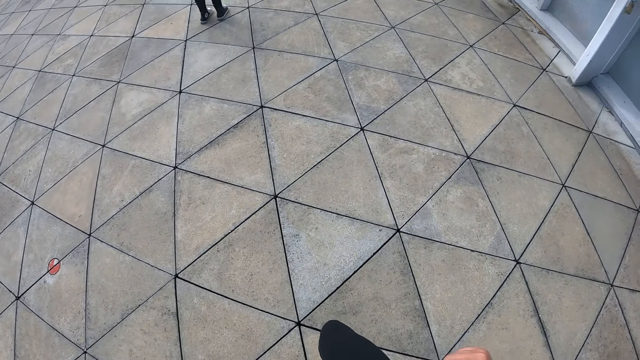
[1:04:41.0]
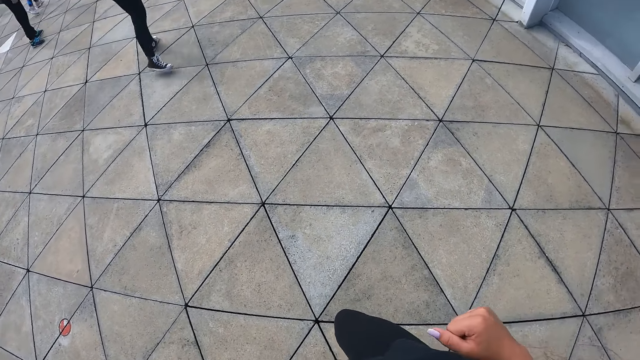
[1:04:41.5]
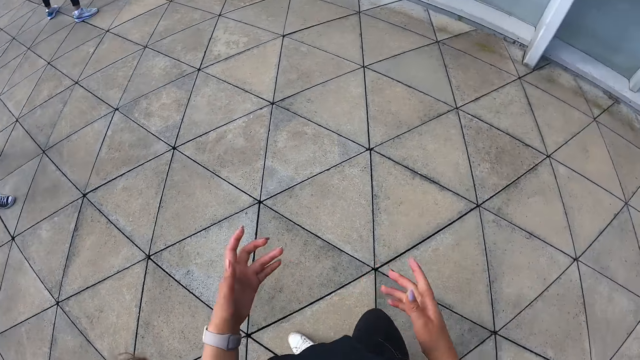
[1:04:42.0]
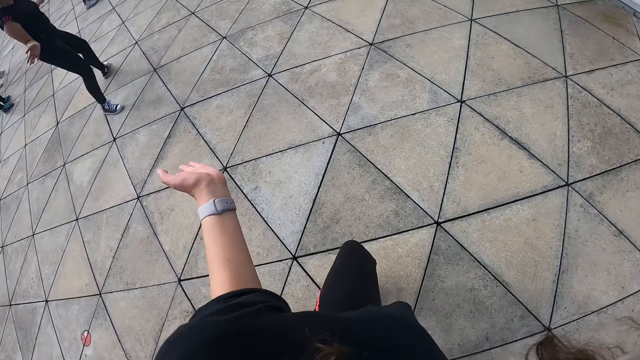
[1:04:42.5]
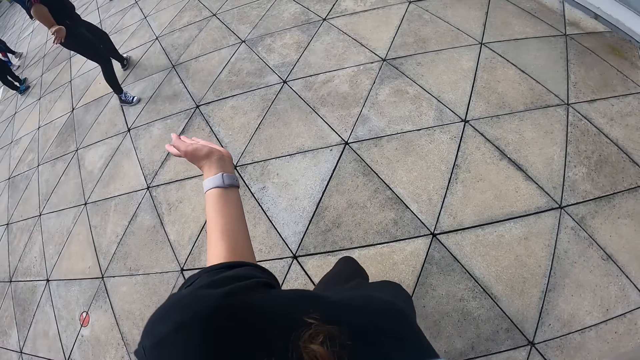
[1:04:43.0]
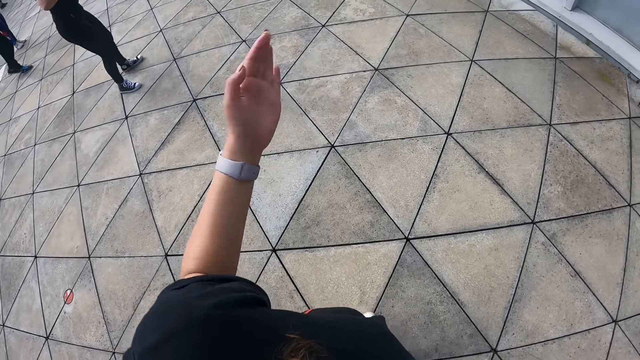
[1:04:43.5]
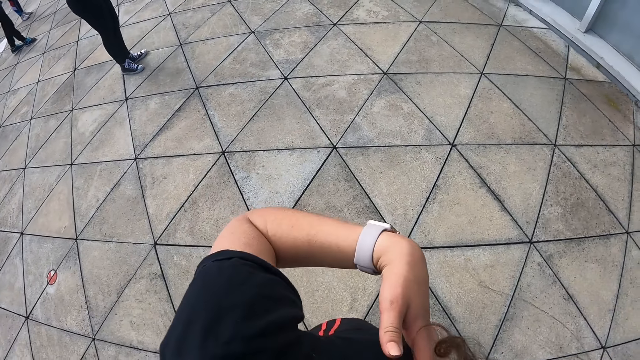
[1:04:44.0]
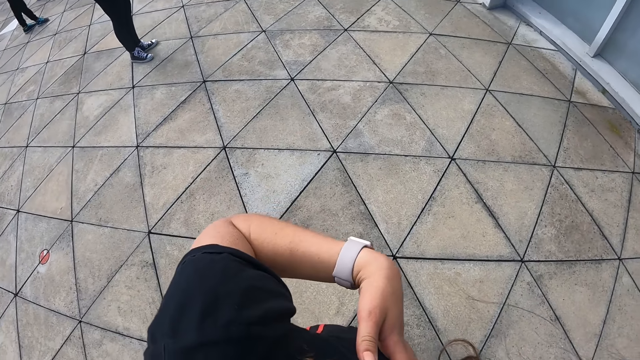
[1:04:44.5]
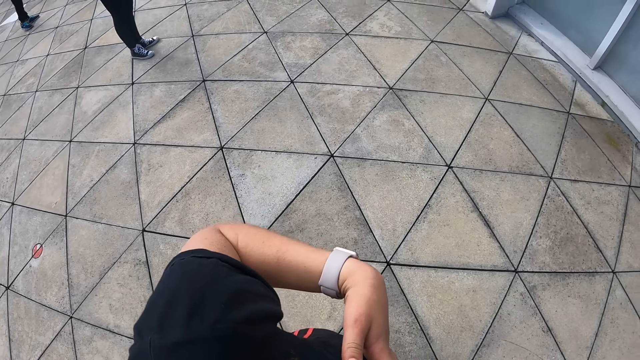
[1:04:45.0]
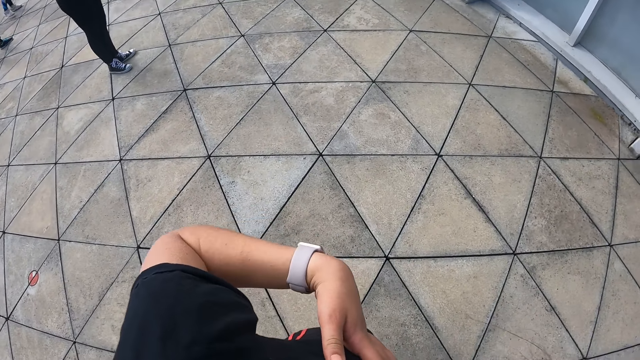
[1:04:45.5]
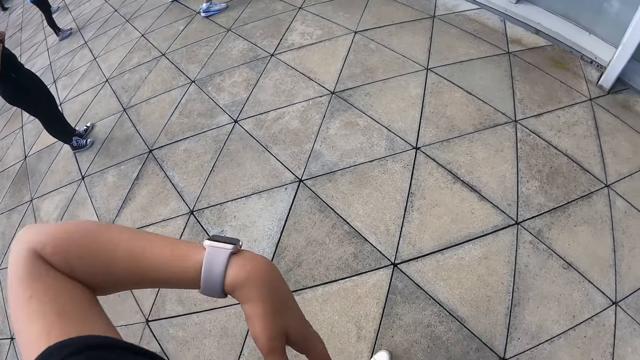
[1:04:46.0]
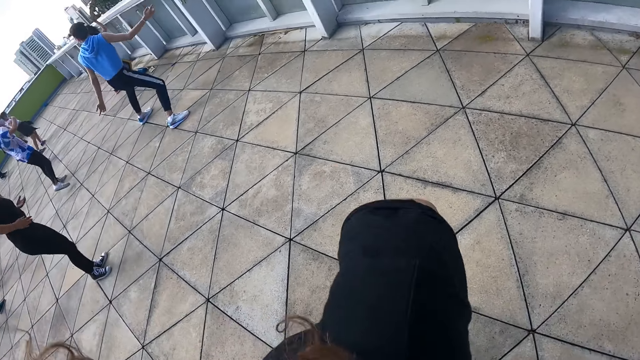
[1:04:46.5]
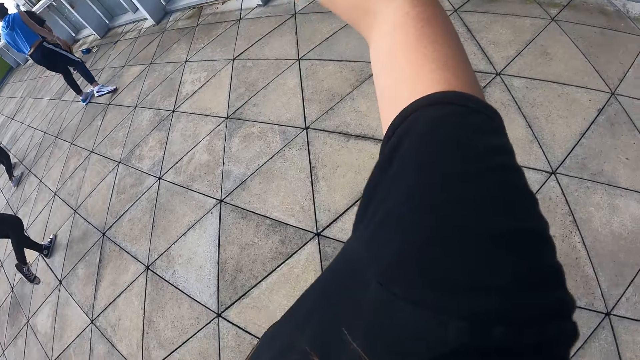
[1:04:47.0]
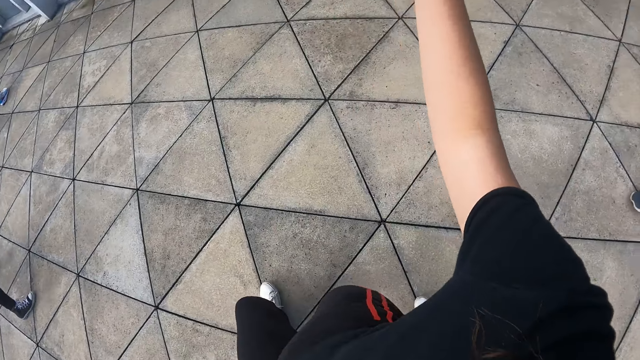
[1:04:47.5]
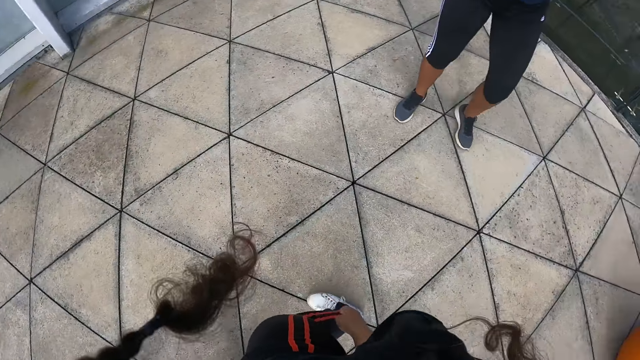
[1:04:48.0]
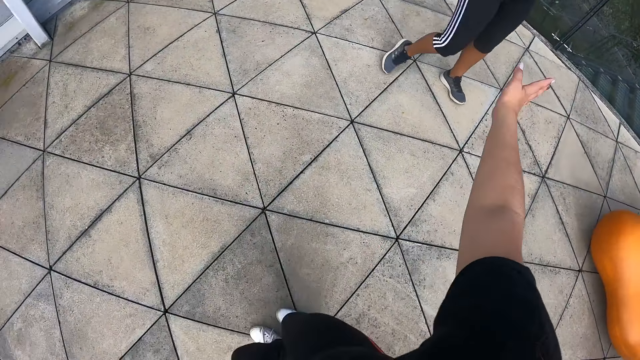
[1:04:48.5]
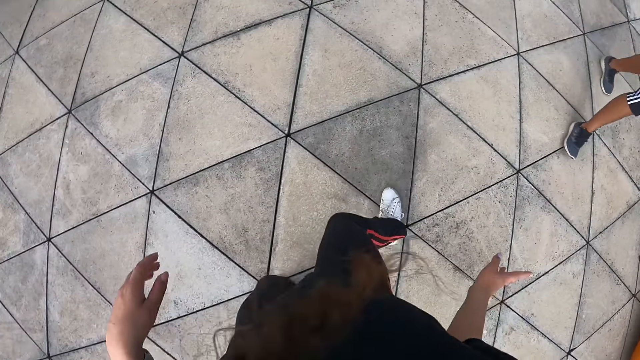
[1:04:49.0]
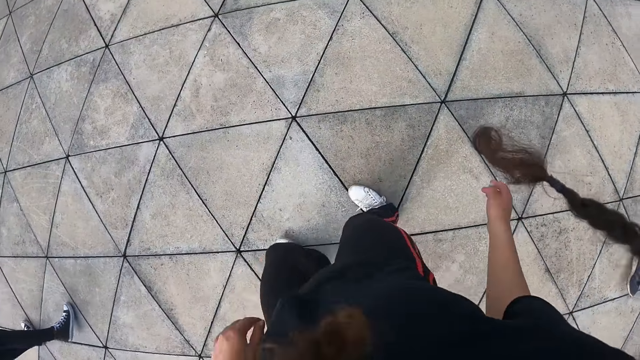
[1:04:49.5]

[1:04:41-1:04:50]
The camera wearer dances.

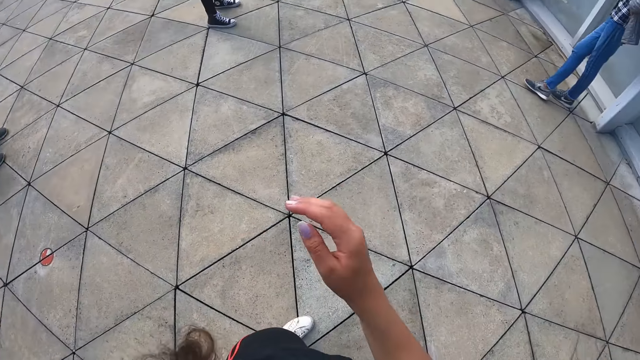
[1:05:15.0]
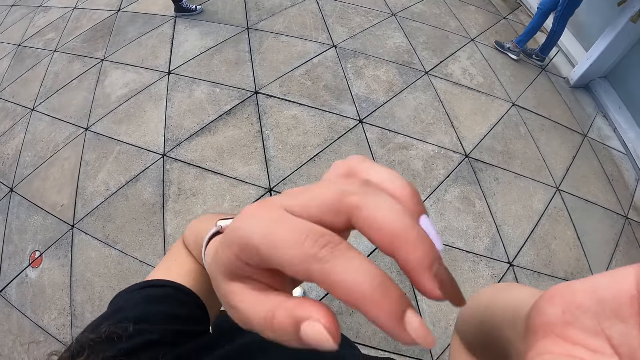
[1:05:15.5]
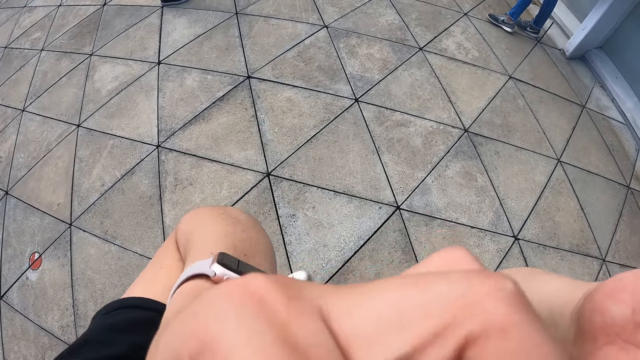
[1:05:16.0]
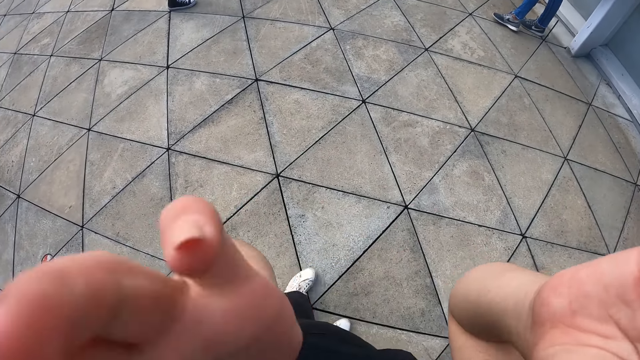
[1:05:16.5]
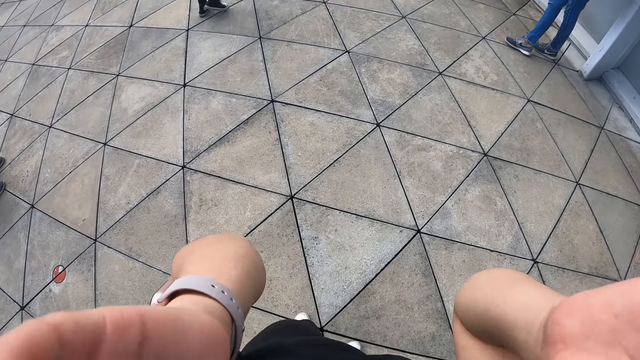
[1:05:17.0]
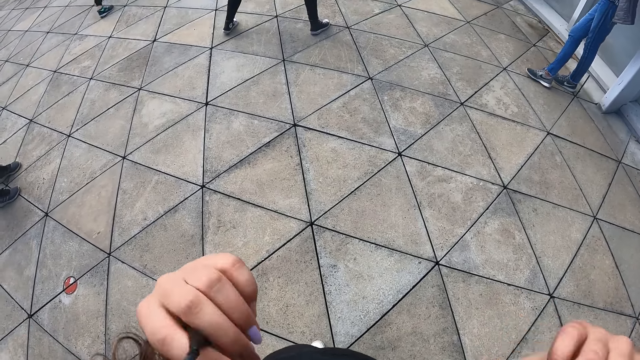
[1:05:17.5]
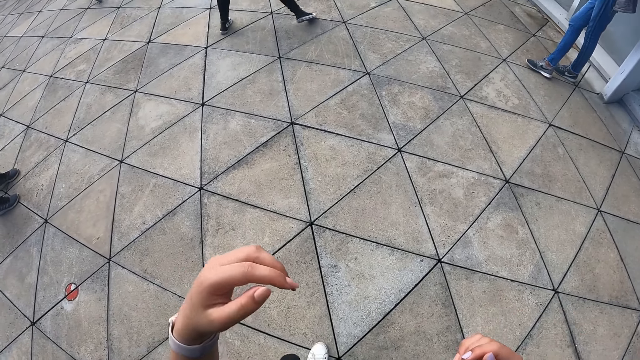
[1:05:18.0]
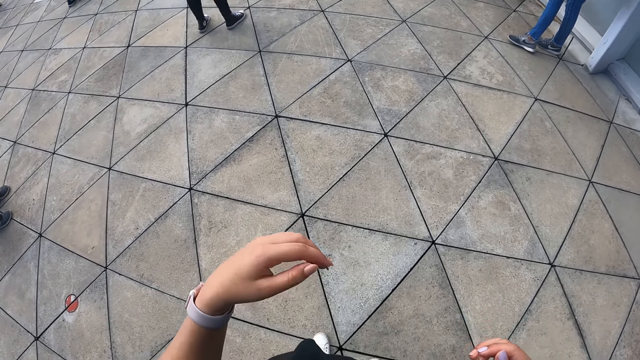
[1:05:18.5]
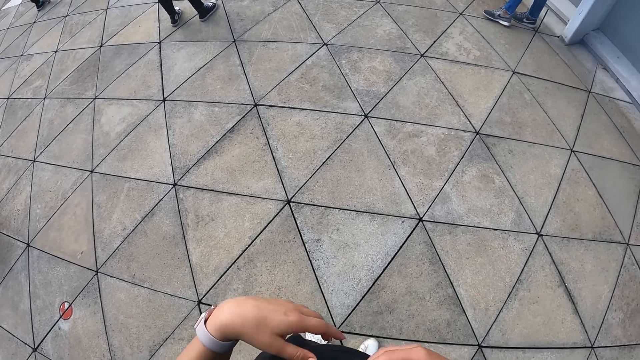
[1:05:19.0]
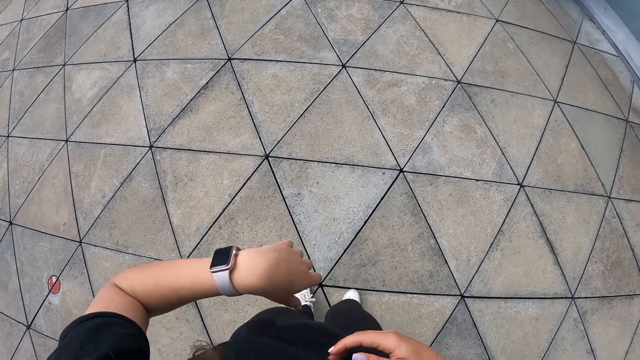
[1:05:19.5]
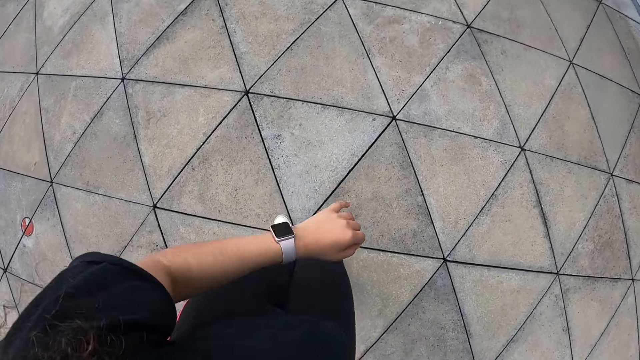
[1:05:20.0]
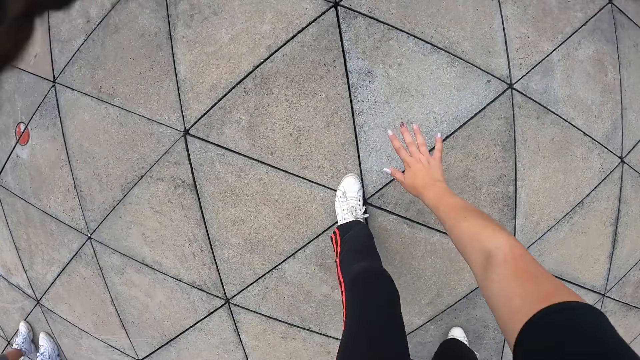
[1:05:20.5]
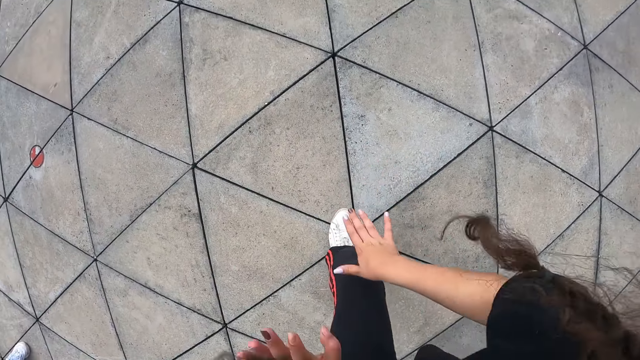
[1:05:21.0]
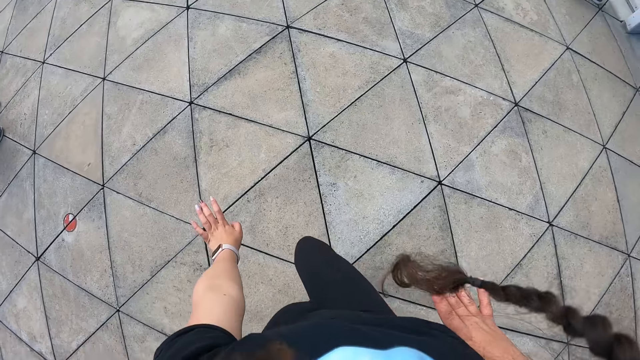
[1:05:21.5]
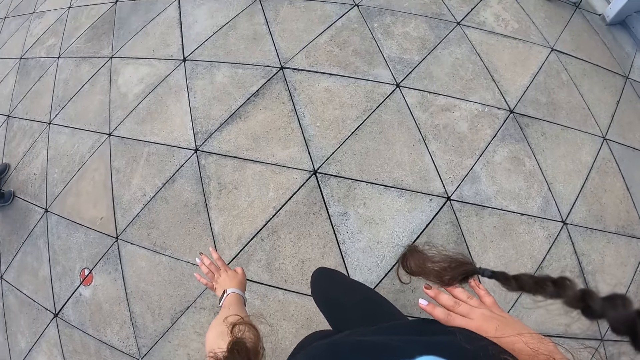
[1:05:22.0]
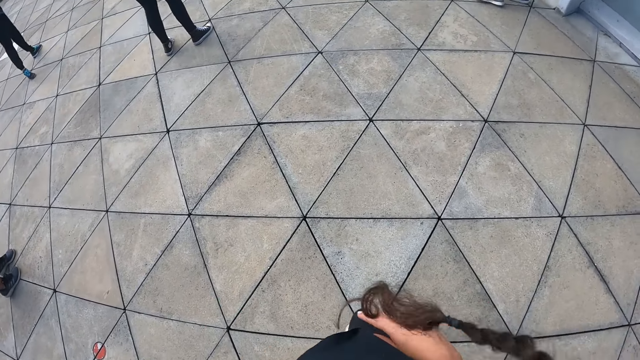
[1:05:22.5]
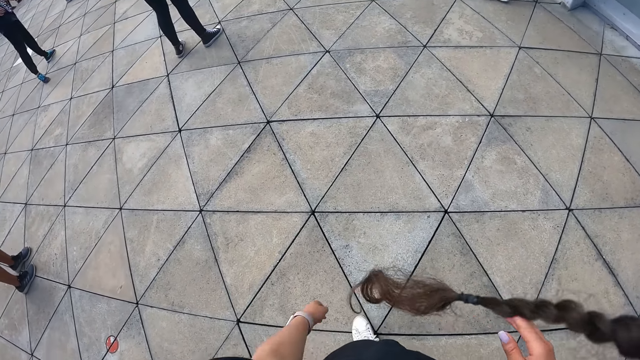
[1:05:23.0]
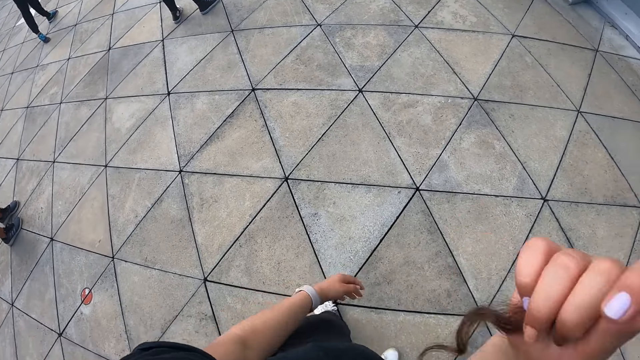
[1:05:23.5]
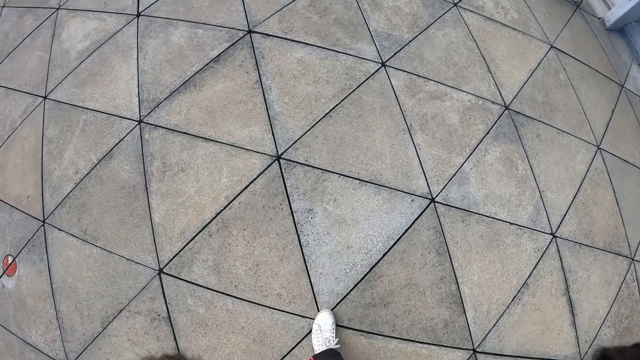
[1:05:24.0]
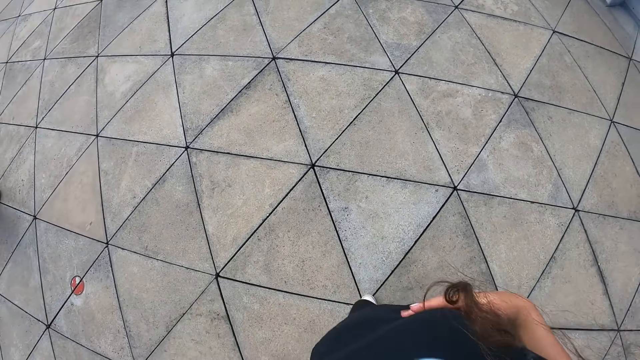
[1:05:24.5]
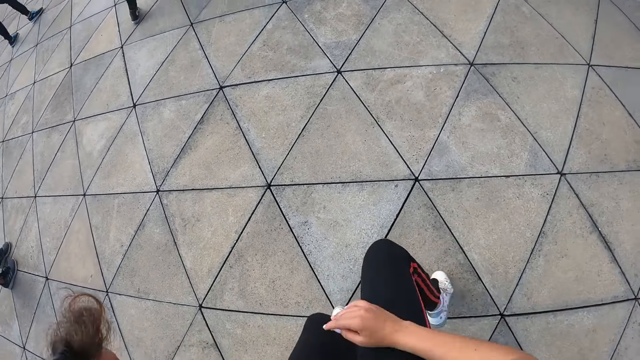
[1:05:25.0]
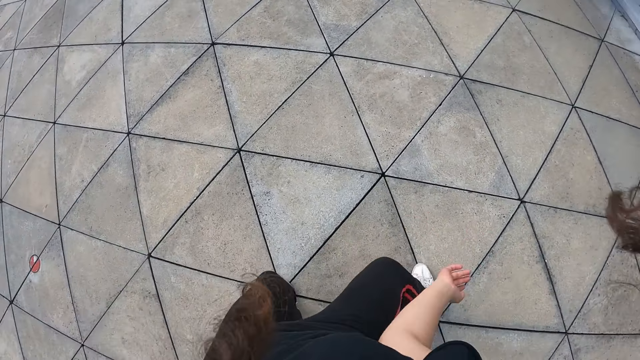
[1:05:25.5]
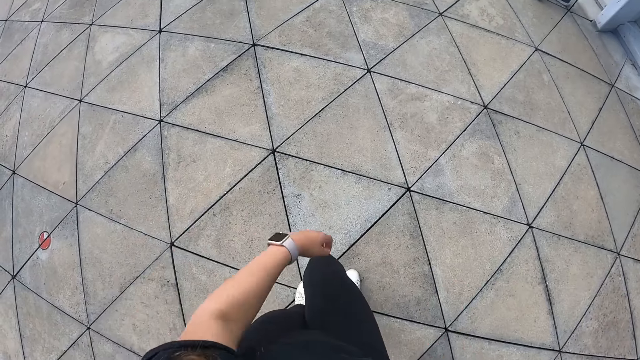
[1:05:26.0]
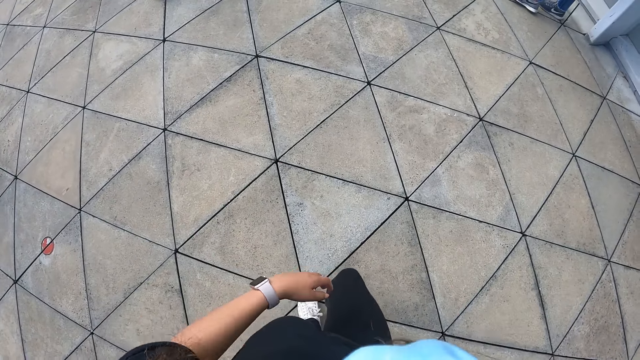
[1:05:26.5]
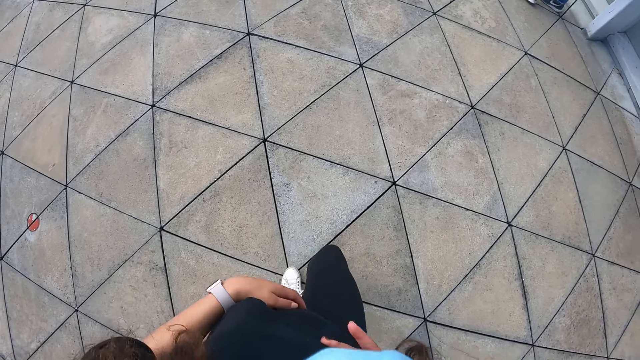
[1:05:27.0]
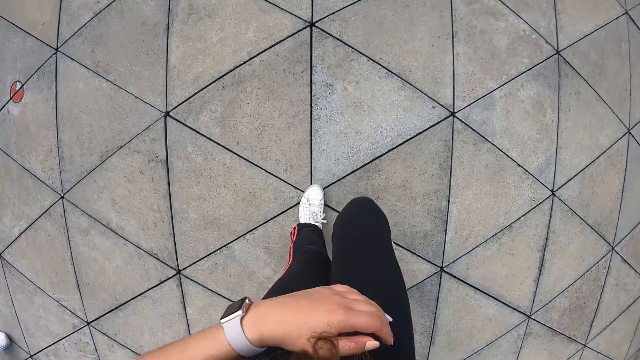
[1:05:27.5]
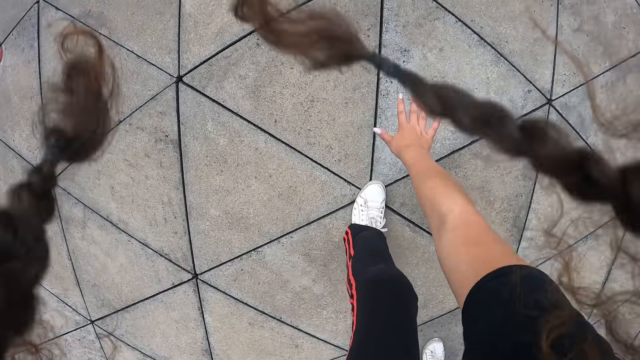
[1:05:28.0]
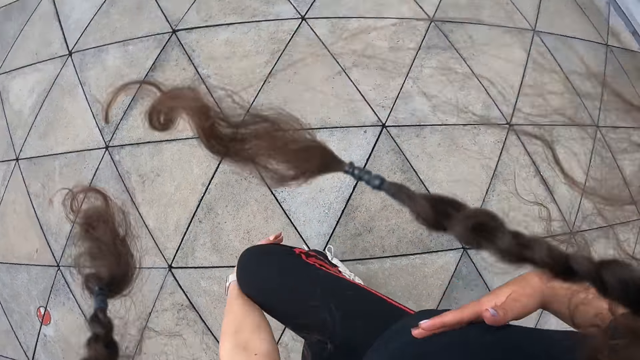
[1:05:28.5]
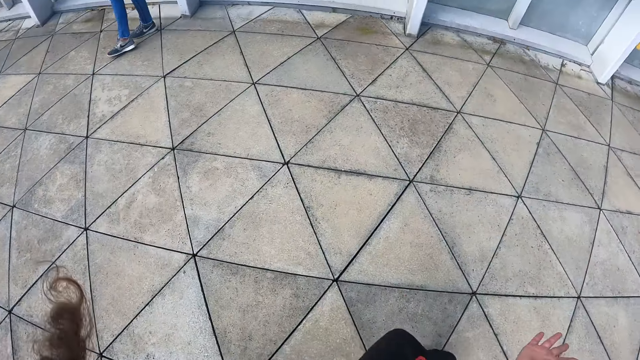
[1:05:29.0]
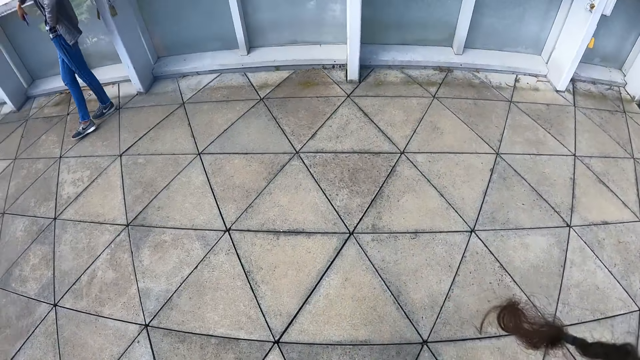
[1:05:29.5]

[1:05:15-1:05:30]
The camera wearer adjusts the camera with both hands. They exercise with a group of people.
